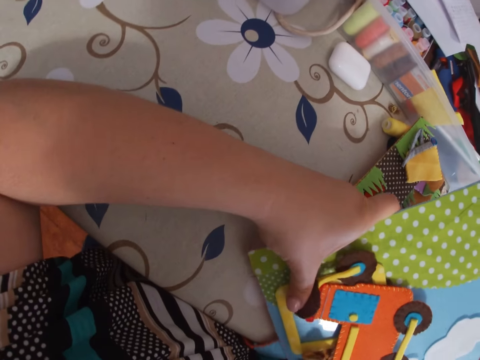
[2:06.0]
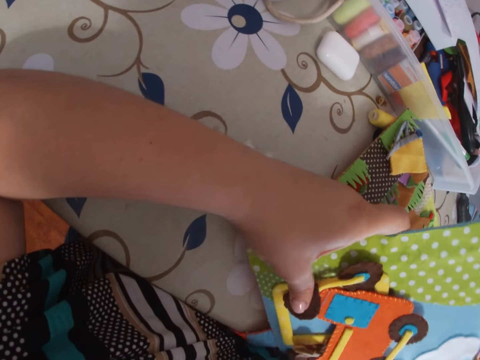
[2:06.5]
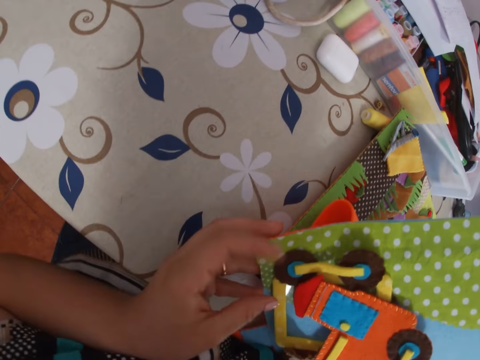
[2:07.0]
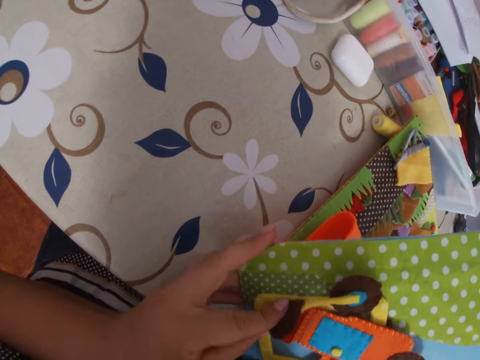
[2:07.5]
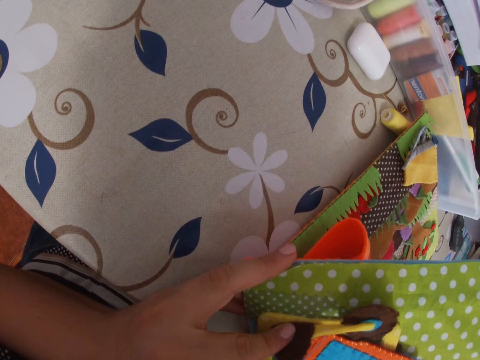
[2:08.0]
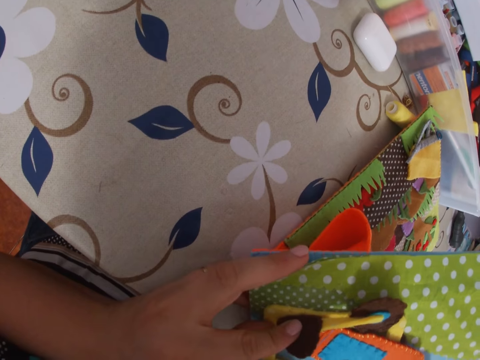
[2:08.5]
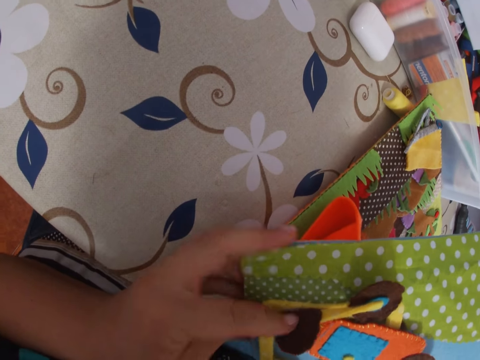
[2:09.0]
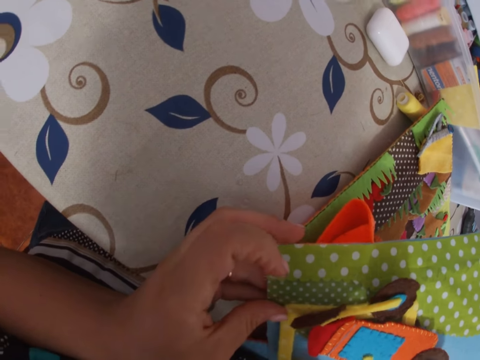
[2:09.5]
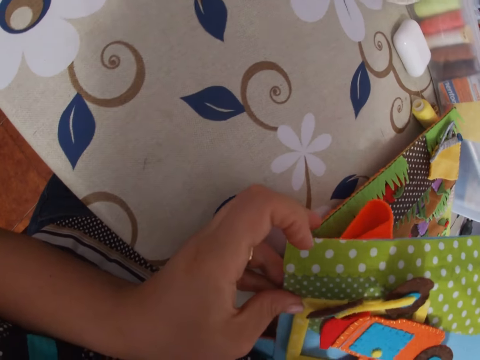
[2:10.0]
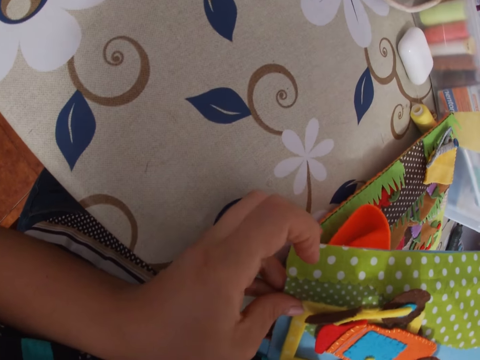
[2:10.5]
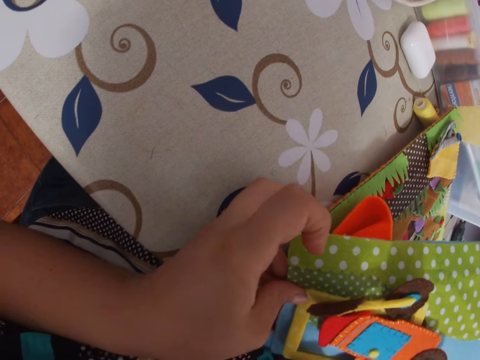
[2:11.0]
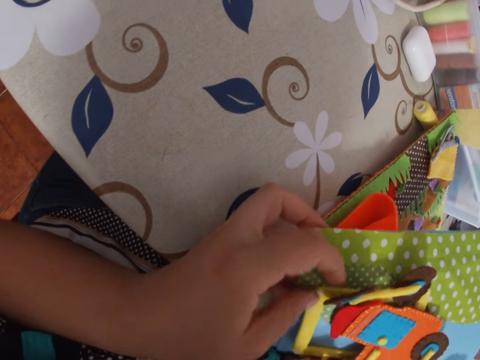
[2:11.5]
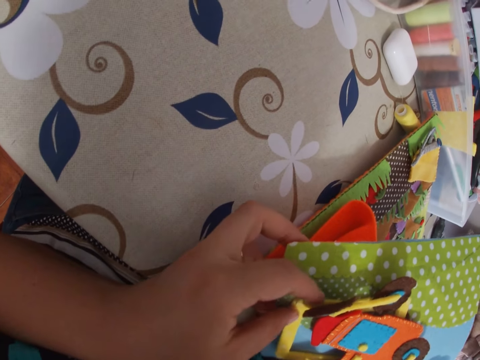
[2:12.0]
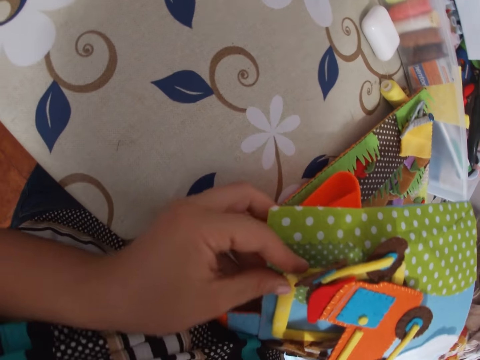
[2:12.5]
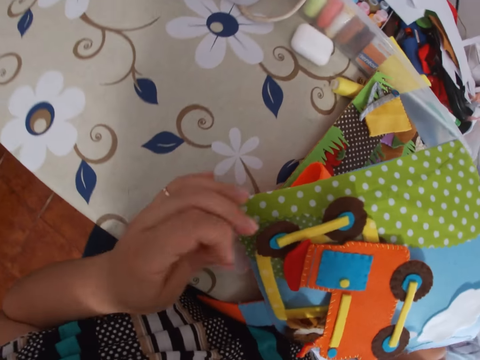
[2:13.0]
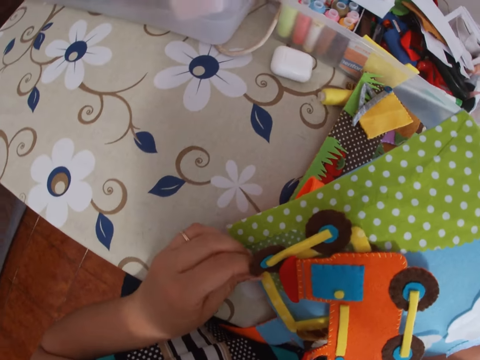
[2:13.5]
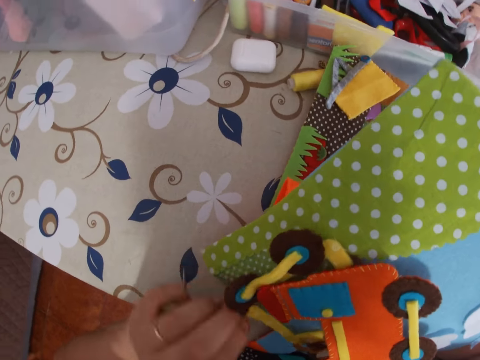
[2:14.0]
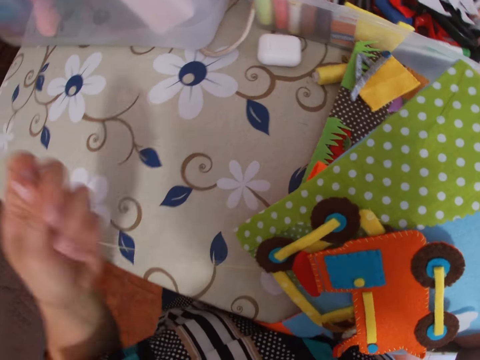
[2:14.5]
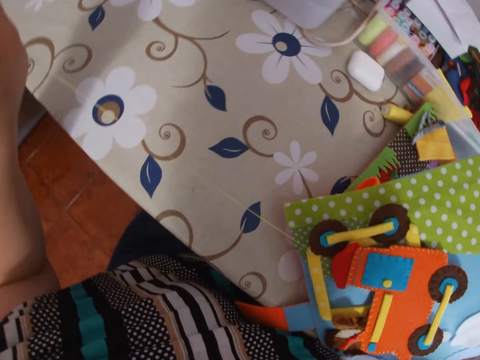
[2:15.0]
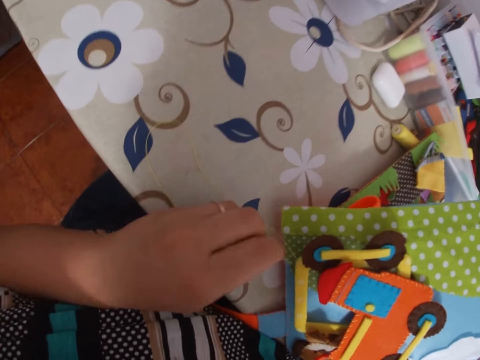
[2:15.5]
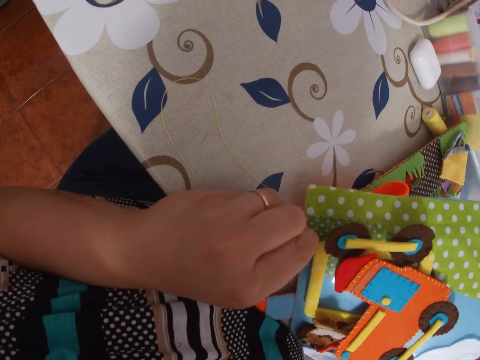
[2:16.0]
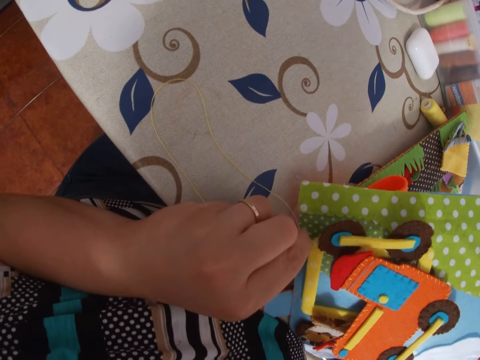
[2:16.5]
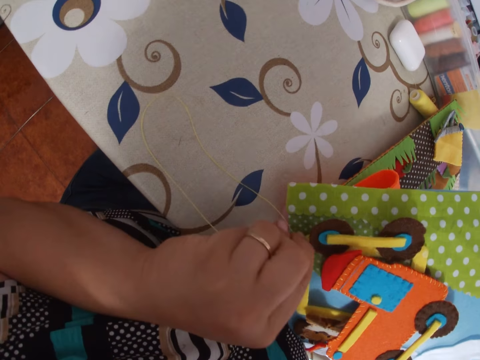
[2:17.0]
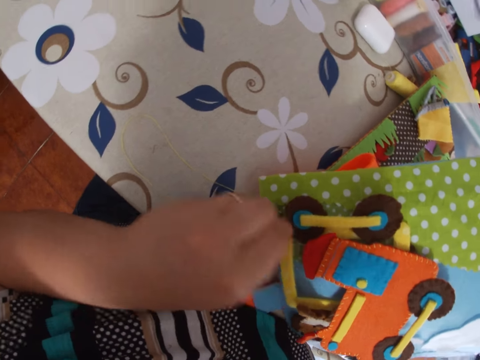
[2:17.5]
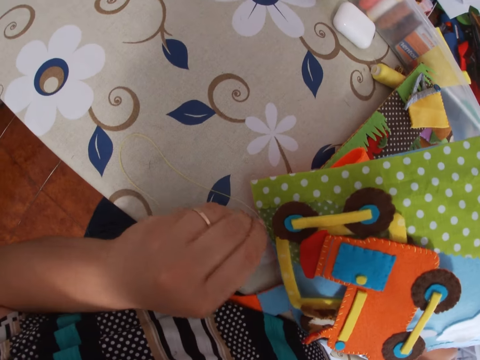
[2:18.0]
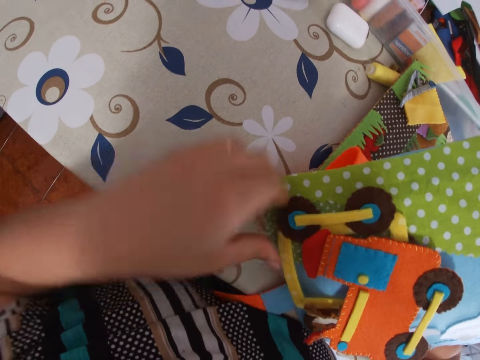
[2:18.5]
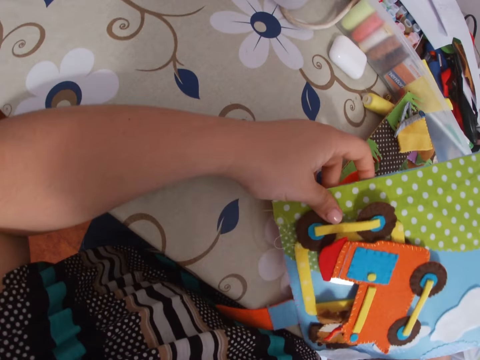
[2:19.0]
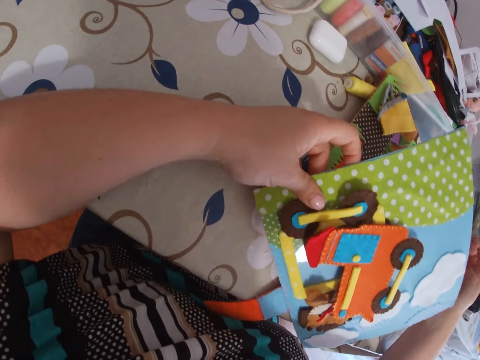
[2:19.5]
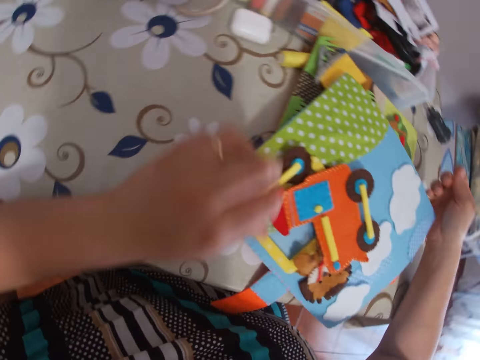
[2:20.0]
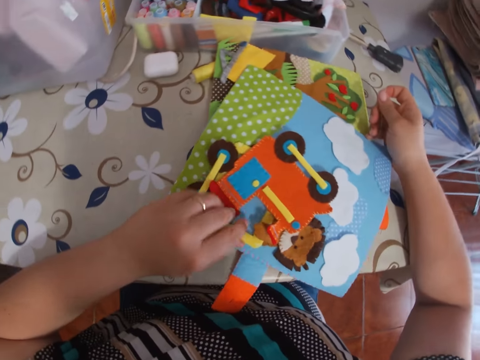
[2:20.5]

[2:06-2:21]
The camera wearer pulls the thread with her left hand. She pulls the needle. She sews the cardboard to the book with the needle.

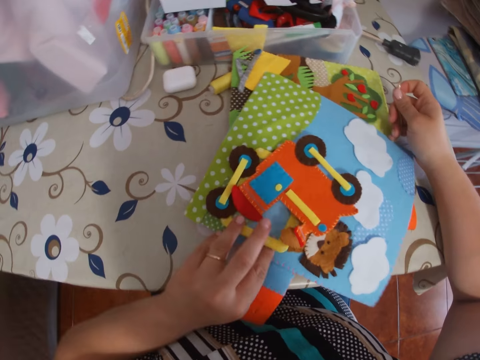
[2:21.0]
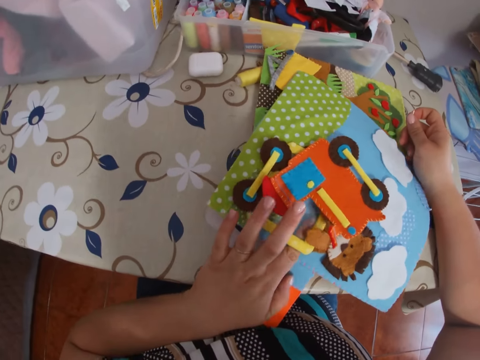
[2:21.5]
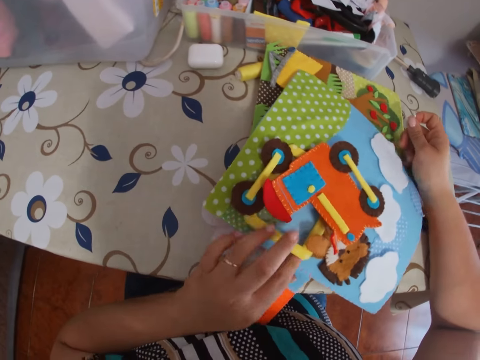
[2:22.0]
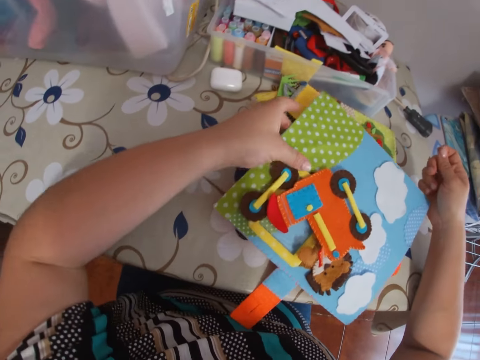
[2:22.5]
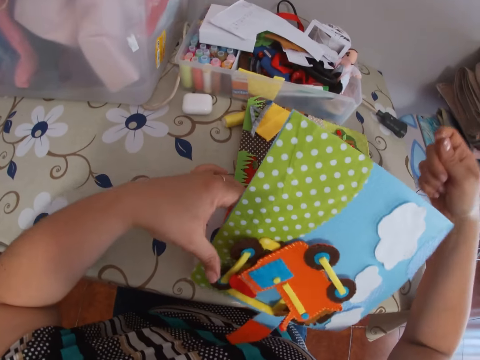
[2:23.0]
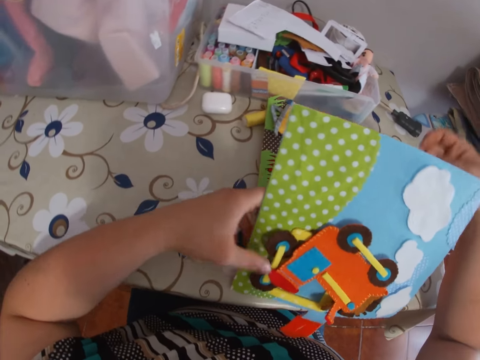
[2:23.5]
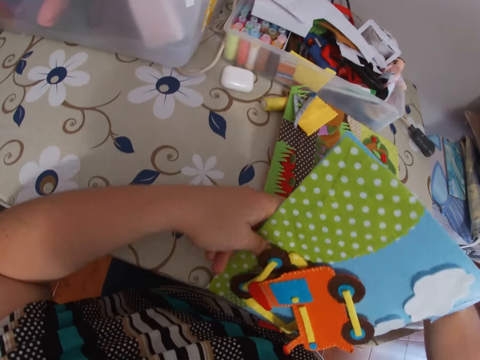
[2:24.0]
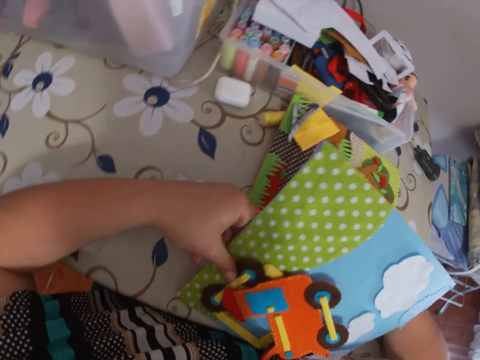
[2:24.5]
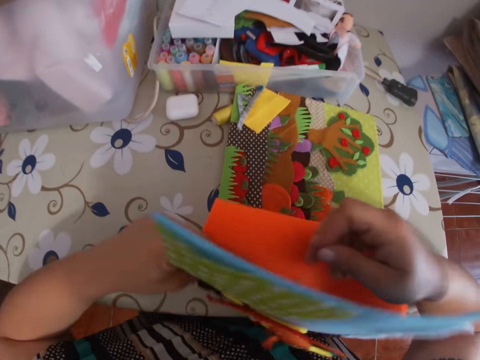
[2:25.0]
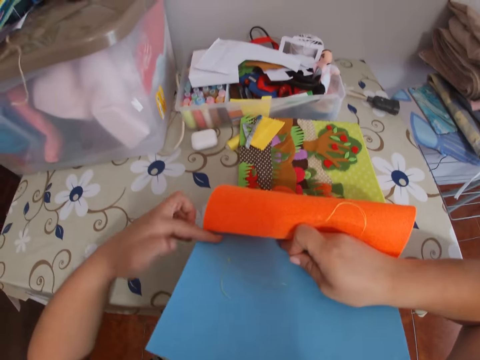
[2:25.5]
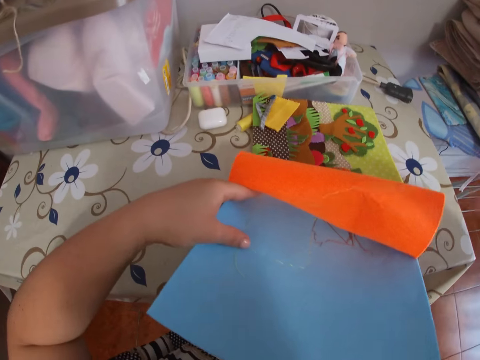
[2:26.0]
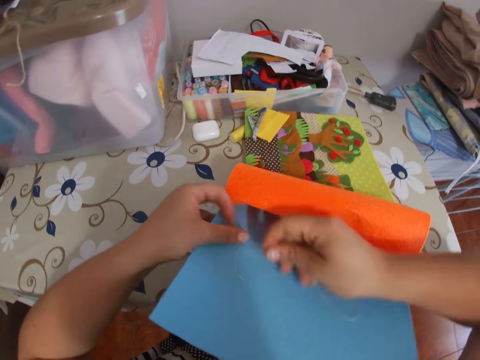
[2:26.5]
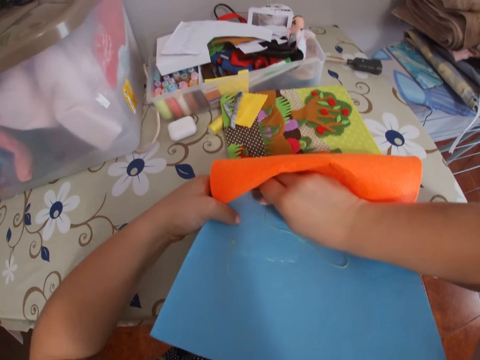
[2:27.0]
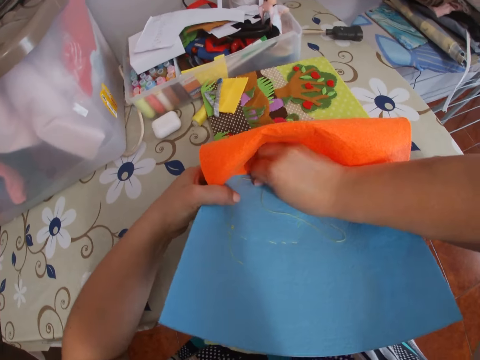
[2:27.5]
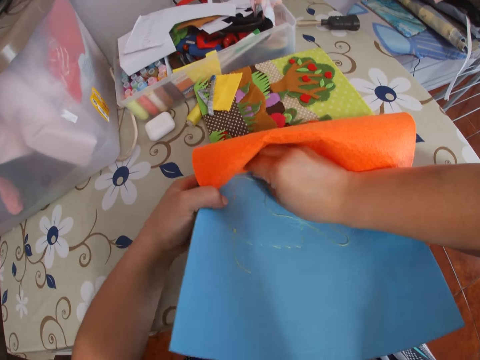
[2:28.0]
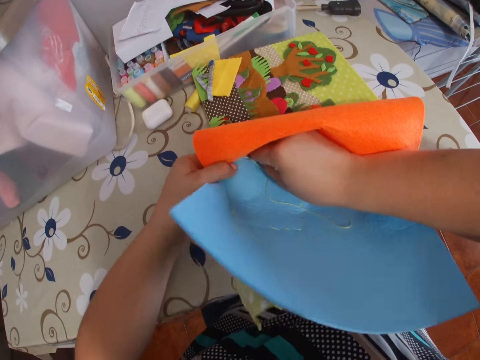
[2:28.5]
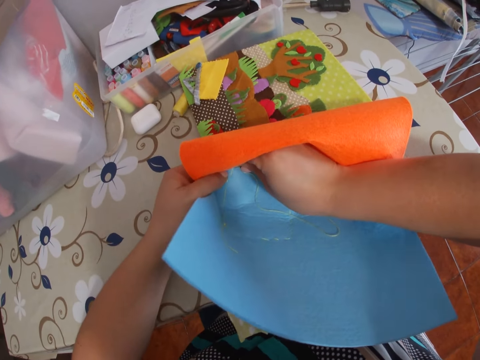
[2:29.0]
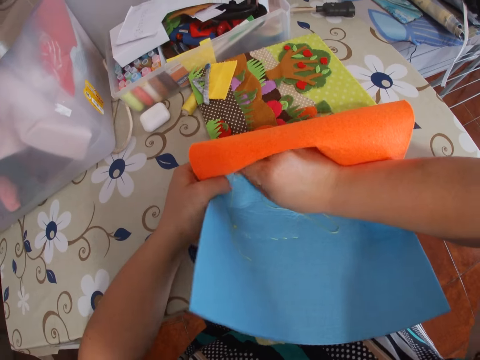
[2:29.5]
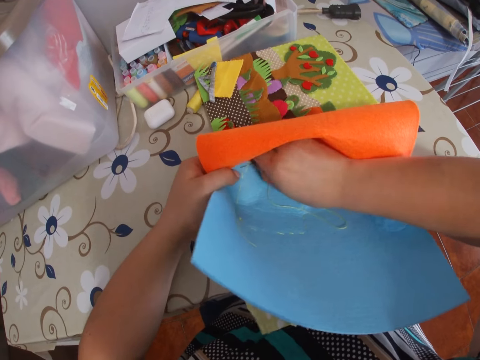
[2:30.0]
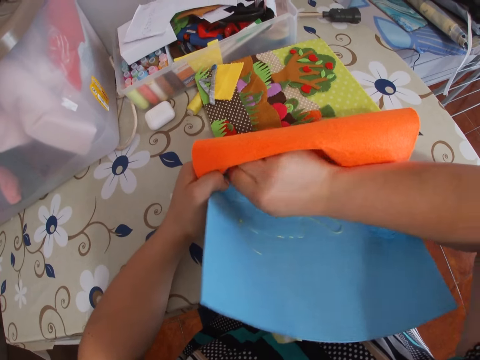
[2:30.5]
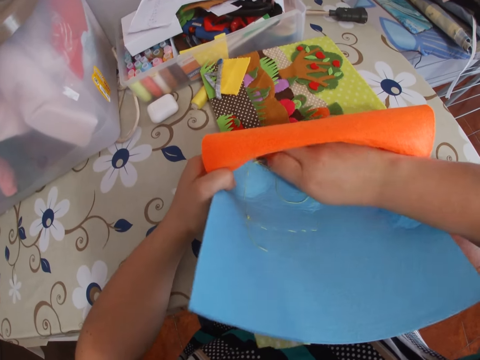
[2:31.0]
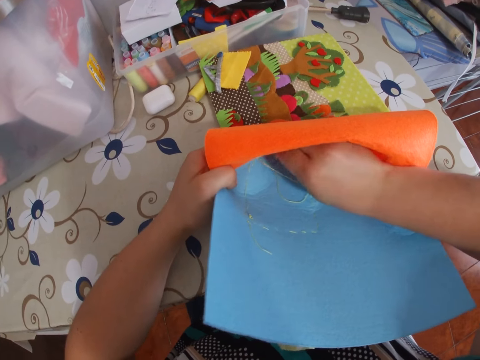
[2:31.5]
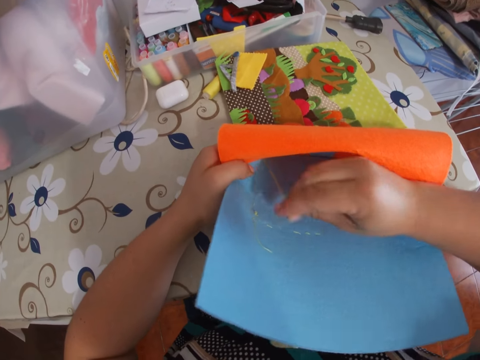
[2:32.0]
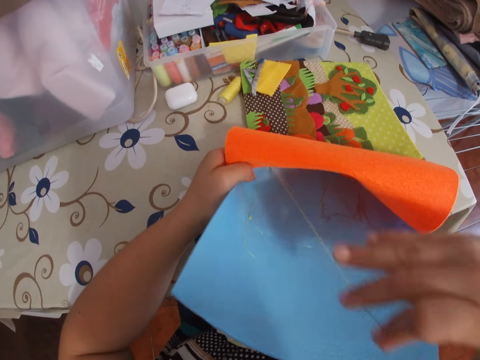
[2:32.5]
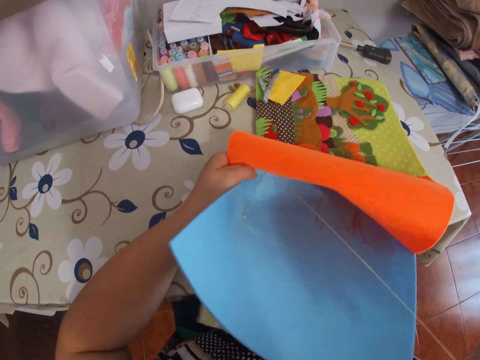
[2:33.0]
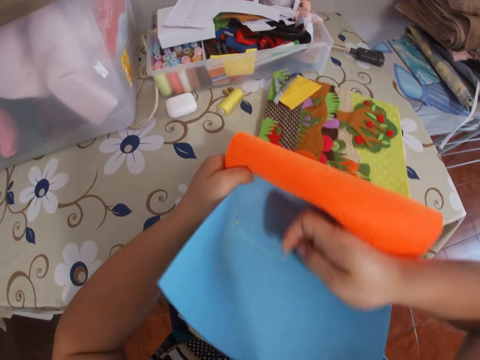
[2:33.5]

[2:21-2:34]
The camera wearer pulls the needle. She opens up the cardboard. She sews the pattern to the book. She pulls the thread with her right hand. She pulls the needle.
